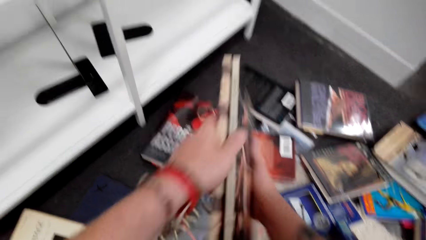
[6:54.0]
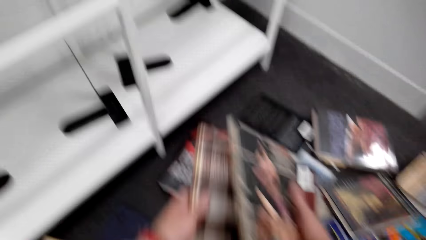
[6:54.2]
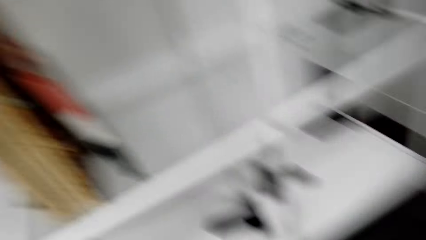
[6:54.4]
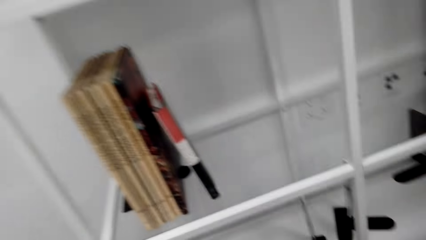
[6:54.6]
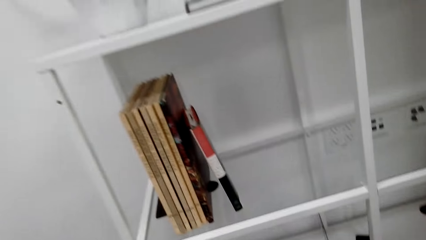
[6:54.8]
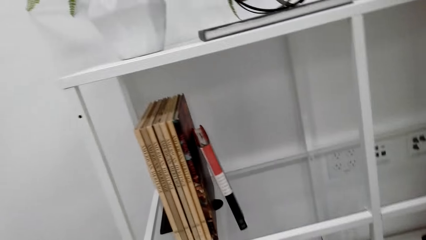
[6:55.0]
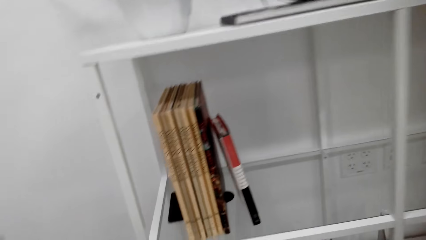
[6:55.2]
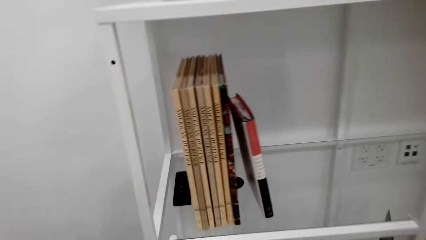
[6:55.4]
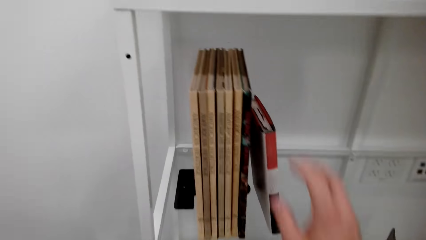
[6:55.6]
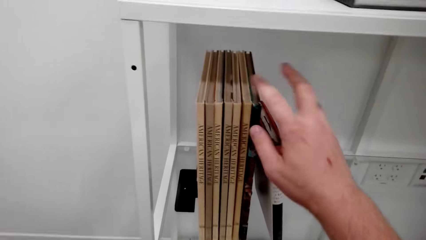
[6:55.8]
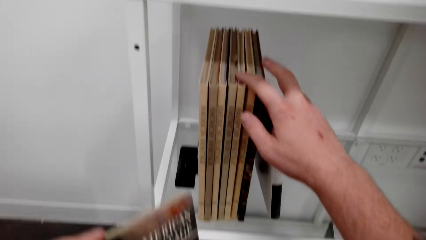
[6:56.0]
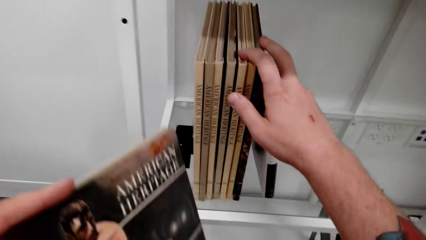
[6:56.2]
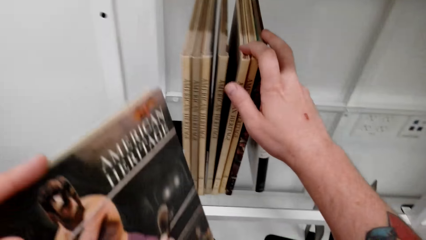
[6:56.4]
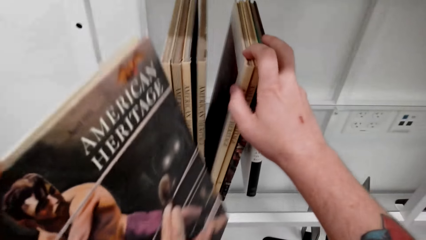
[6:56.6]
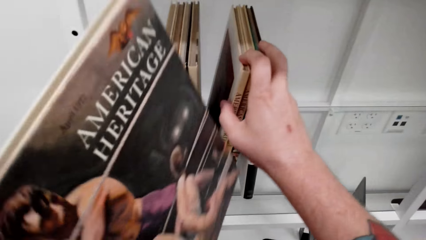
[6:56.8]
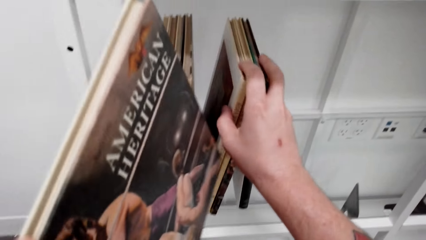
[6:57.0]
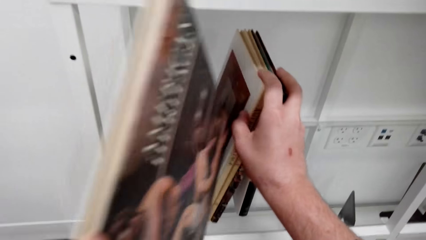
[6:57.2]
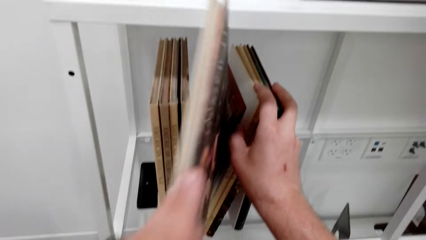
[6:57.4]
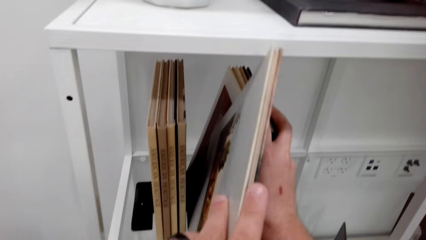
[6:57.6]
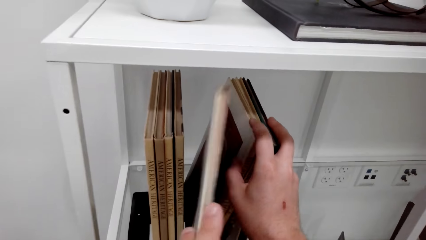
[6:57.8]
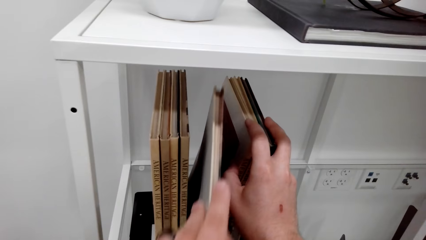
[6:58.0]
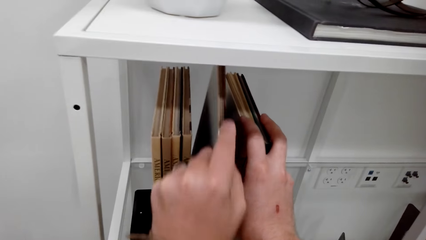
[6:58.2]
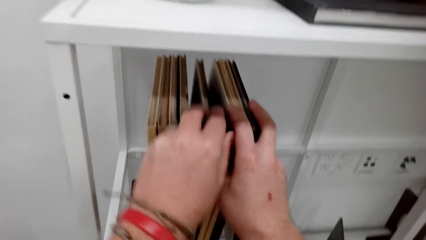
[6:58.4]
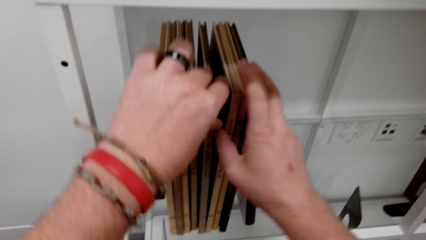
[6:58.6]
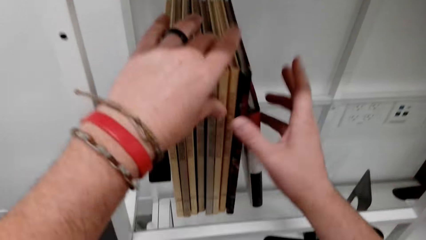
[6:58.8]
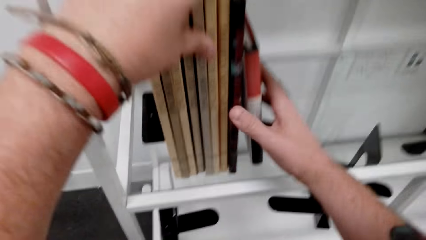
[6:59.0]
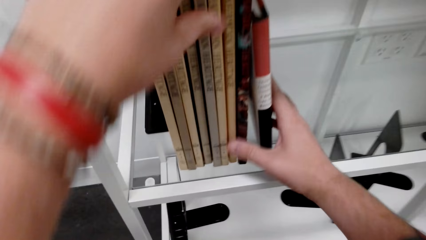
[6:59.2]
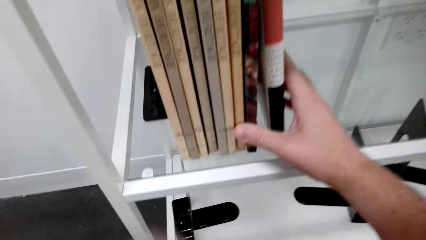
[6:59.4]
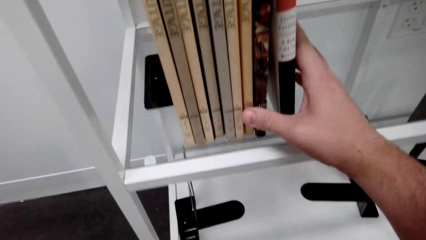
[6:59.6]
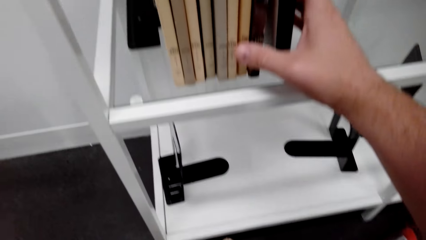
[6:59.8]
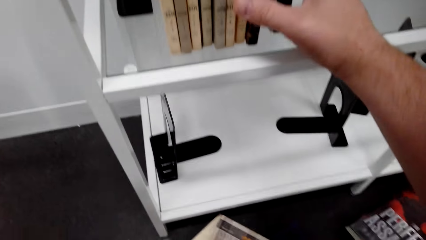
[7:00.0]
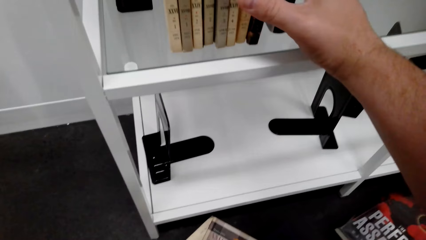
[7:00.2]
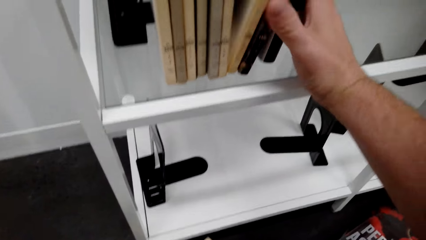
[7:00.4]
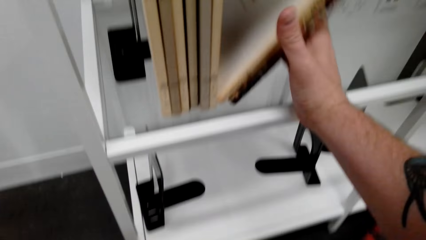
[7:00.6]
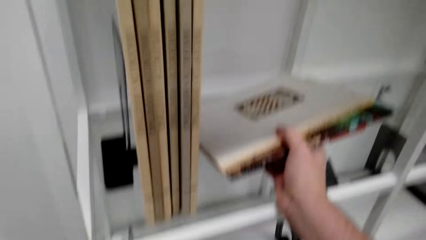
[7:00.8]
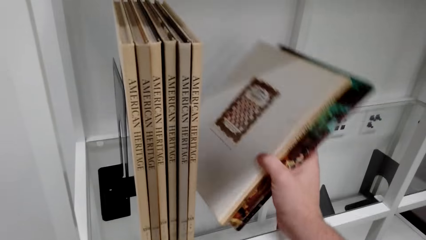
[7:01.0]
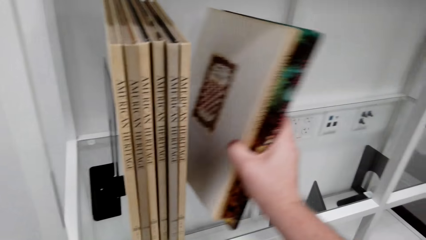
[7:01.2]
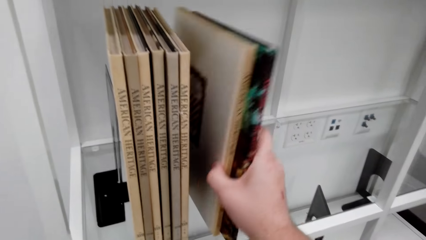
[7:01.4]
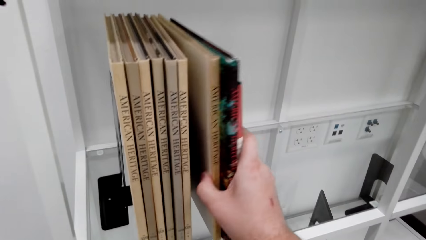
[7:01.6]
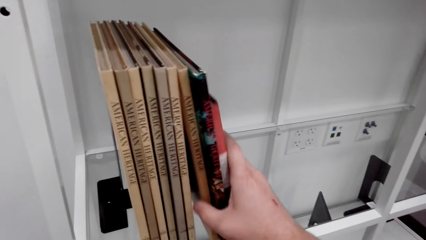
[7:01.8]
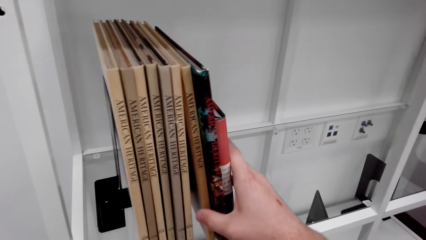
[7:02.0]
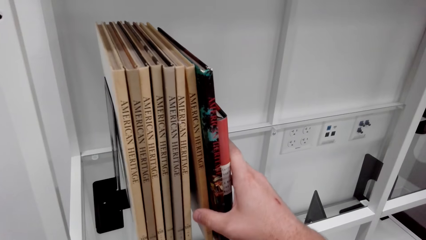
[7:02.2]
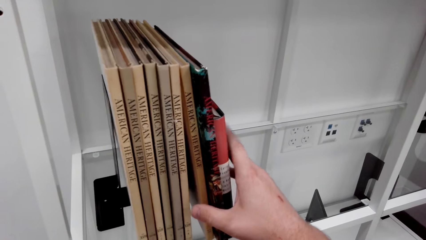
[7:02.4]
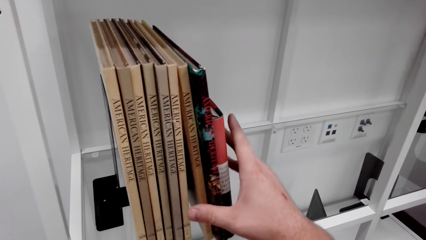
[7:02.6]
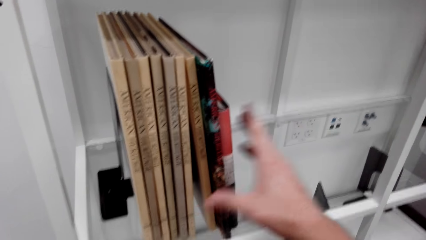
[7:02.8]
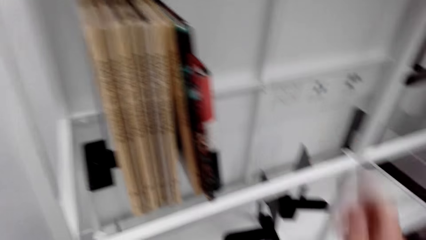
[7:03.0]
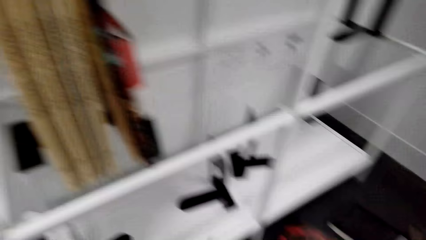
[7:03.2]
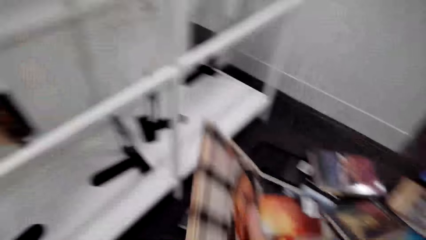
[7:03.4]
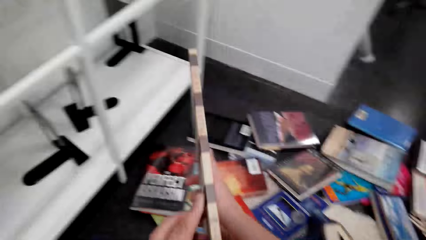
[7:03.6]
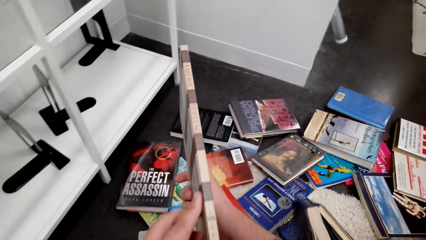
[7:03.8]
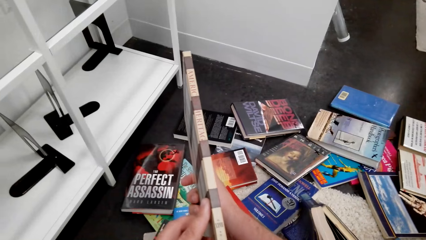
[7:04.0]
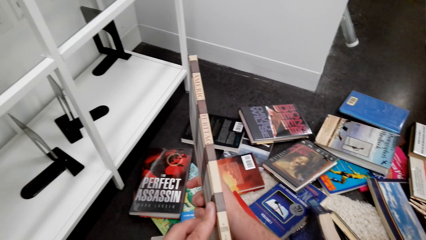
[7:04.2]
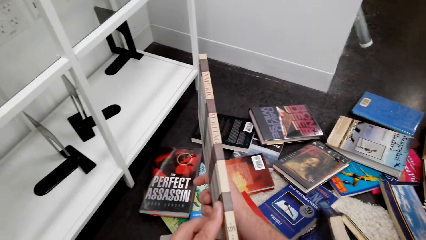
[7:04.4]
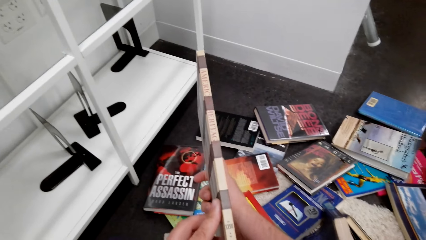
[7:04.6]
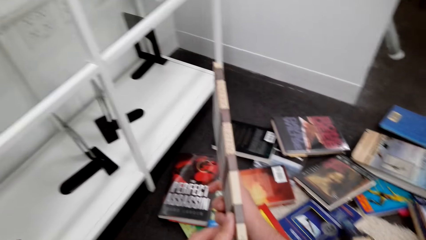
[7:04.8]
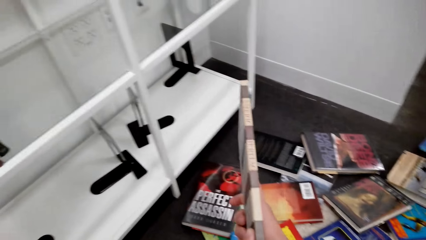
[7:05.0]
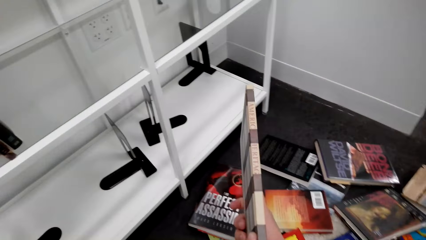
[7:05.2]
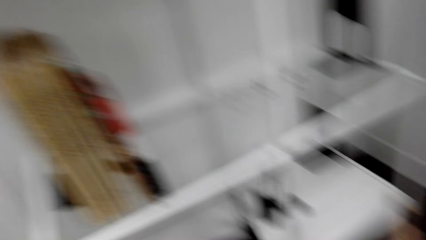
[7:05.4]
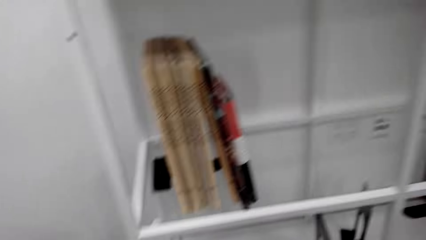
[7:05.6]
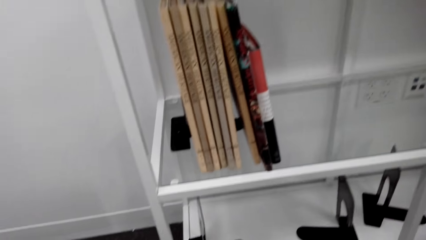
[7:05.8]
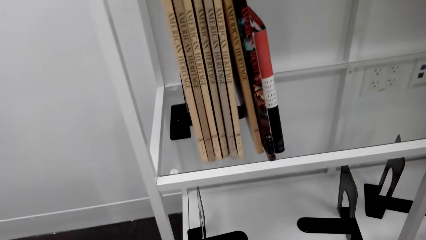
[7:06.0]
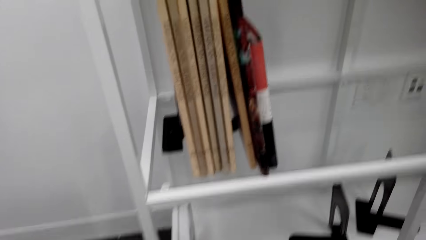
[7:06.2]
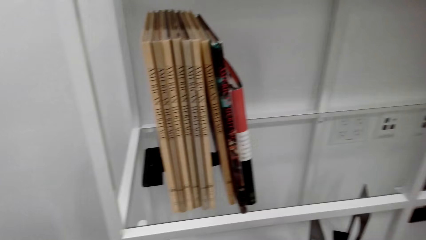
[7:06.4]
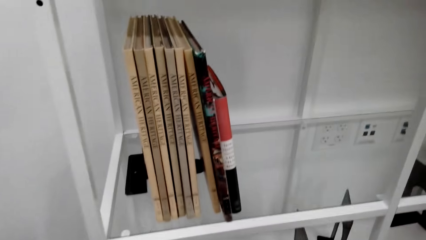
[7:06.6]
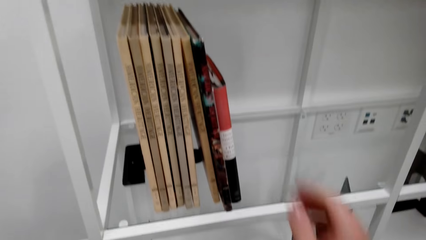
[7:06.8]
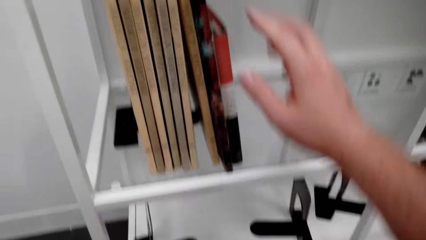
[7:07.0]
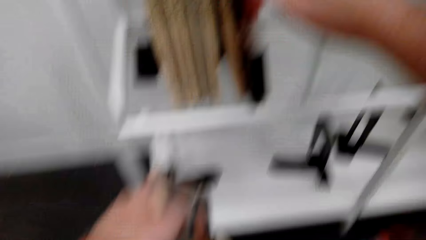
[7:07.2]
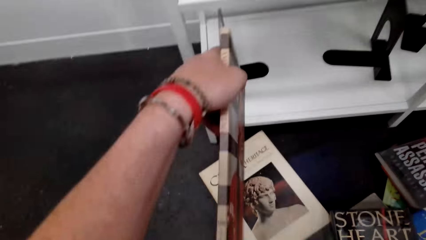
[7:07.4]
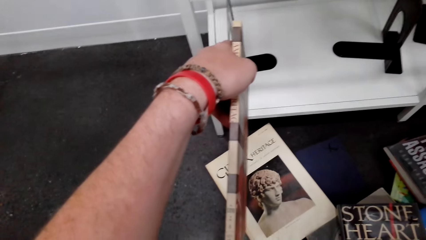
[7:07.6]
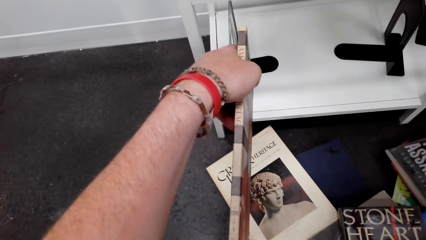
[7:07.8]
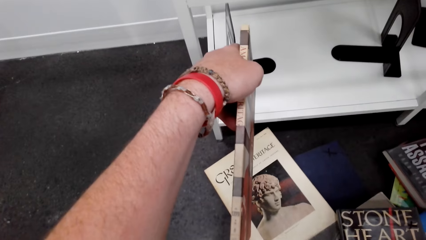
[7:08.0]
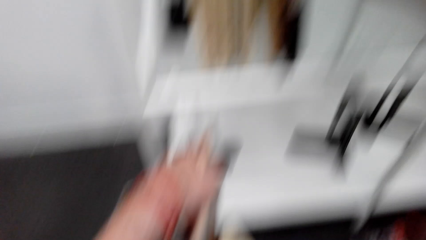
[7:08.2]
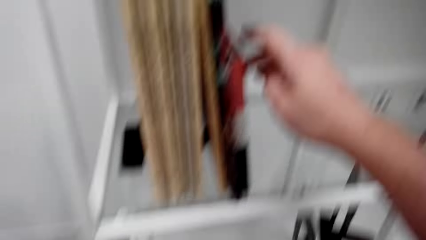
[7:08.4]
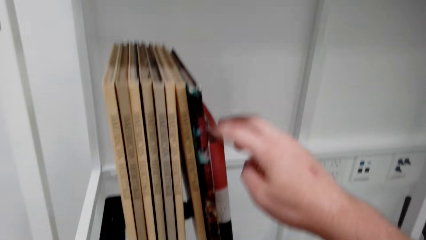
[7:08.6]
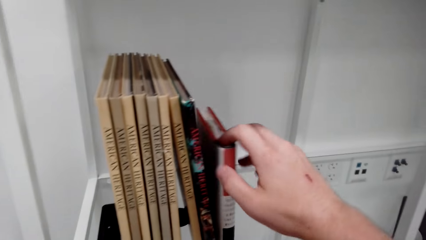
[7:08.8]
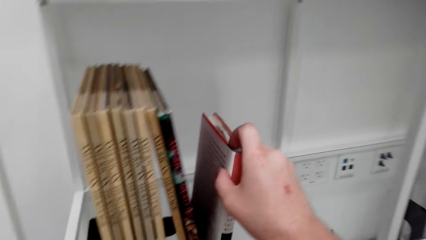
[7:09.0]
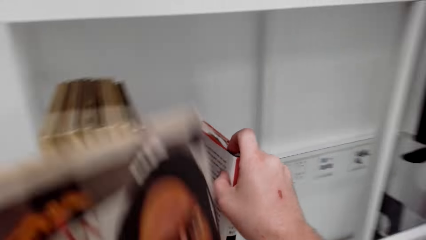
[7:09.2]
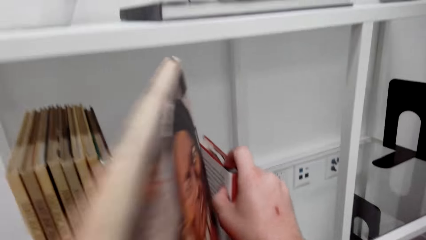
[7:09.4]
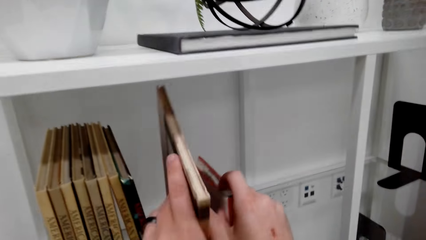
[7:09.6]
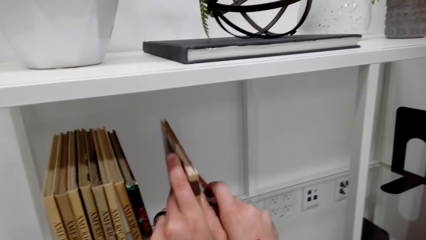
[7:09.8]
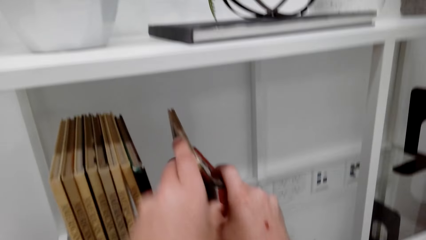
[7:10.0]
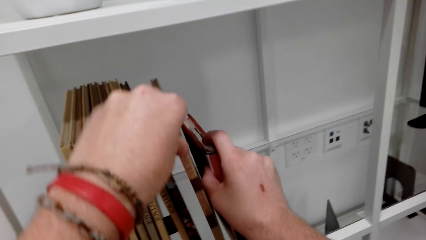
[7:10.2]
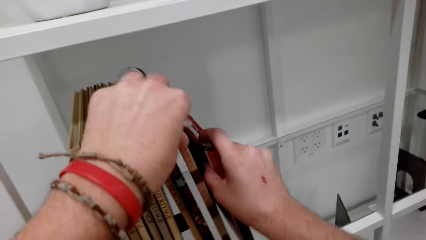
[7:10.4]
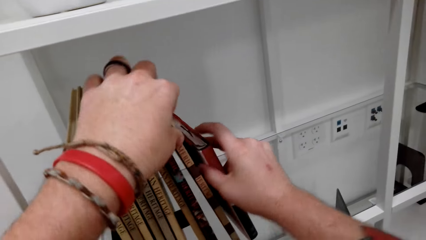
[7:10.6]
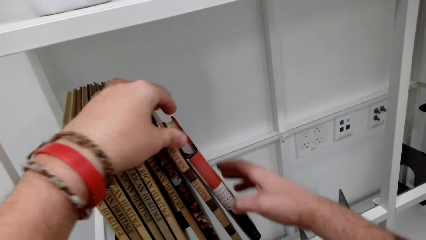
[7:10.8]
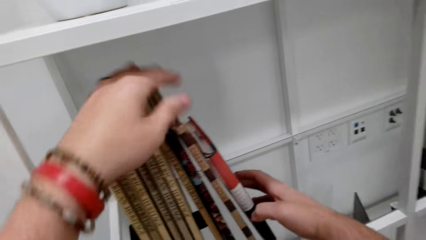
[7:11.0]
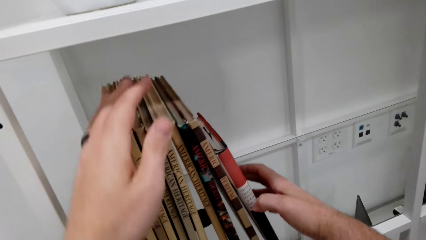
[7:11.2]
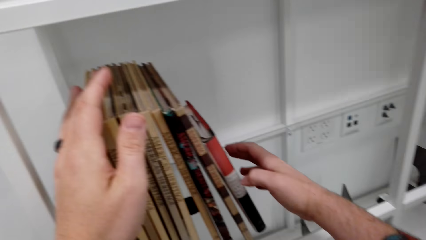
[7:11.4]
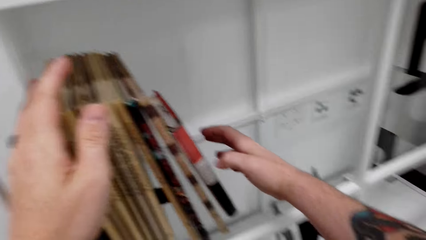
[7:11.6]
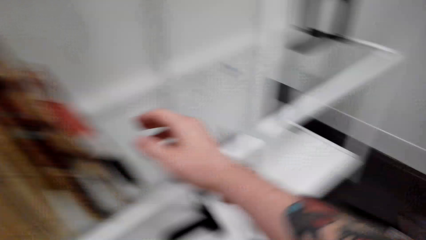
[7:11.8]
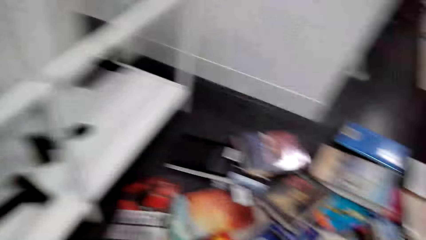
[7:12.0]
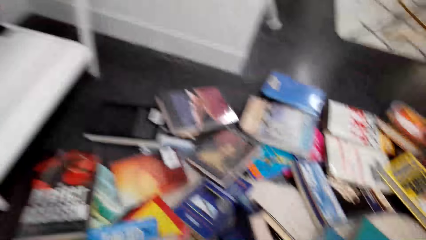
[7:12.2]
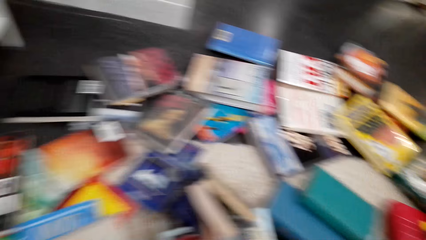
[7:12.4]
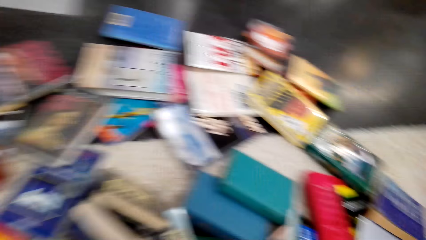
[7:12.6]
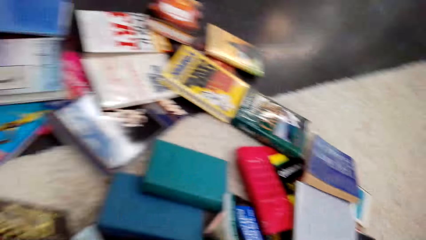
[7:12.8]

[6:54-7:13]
The camera wearer holds the books on the hand. They examine the book. They arrange the books on the book shelf. They put the book on the book shelf. They arrange the books on the book shelf. They lift the book. They hold the books on the hand. They arrange the books on the book shelf. They drop the book.
